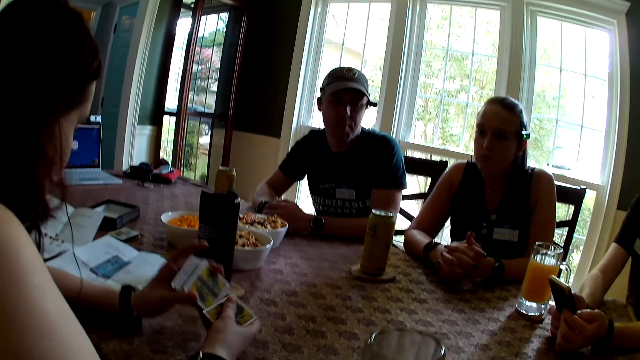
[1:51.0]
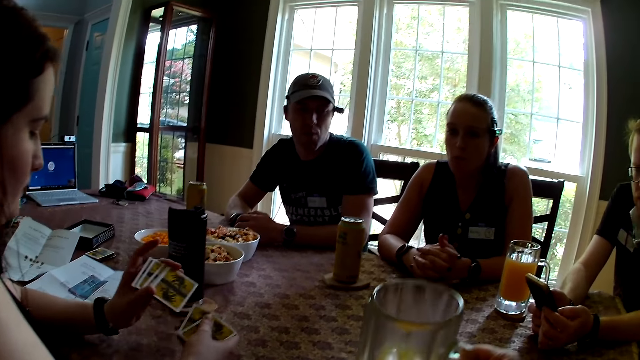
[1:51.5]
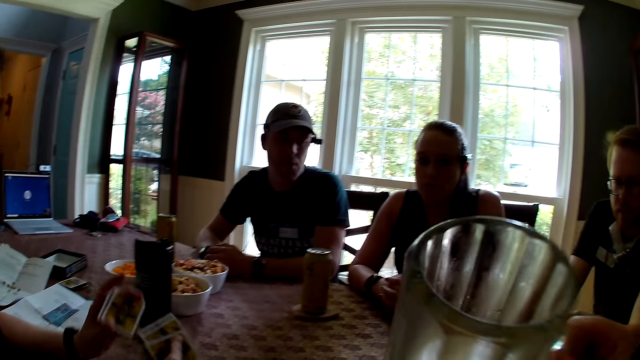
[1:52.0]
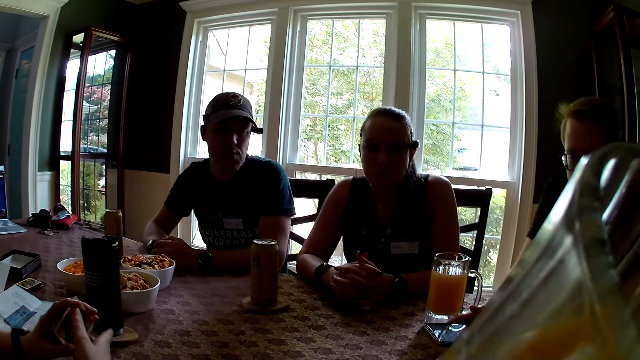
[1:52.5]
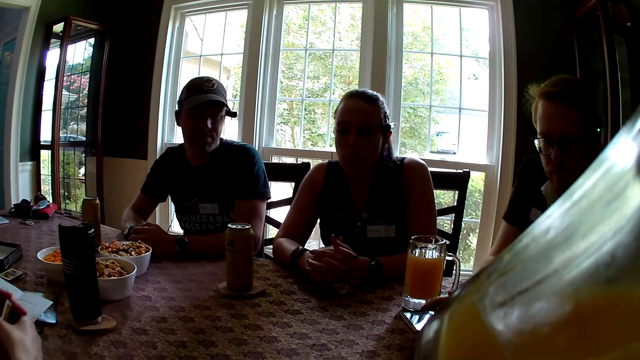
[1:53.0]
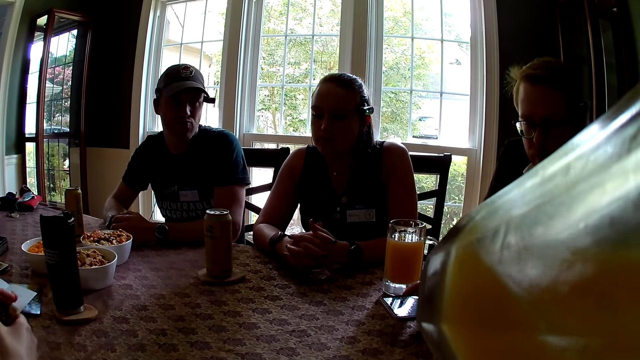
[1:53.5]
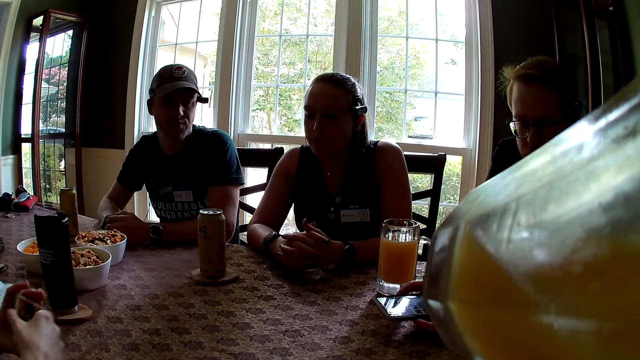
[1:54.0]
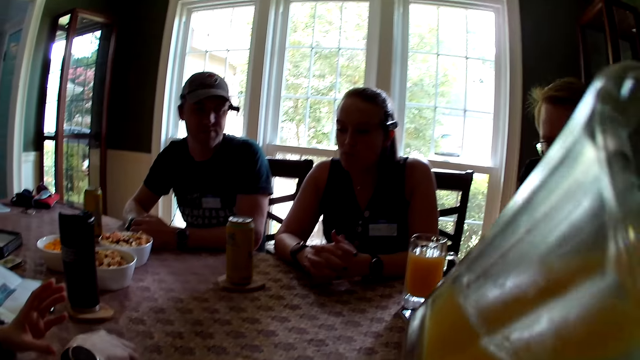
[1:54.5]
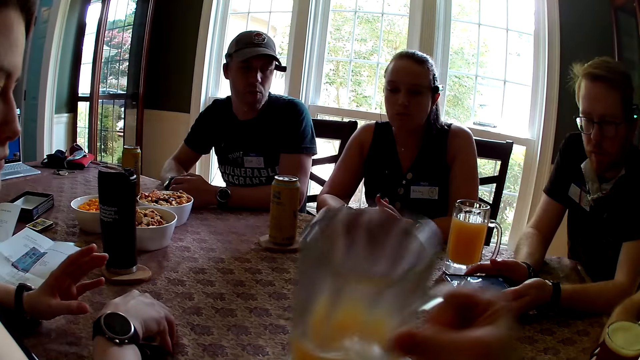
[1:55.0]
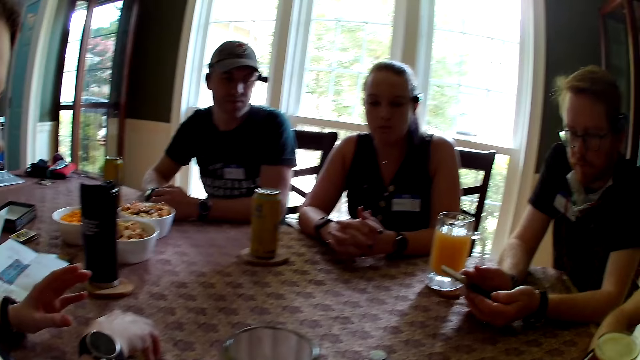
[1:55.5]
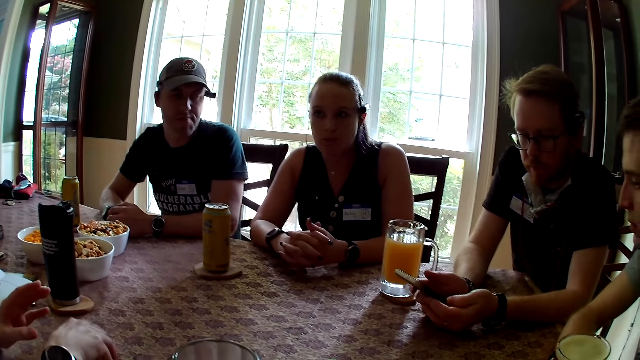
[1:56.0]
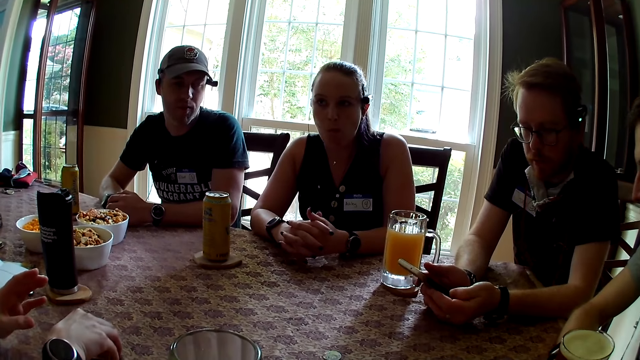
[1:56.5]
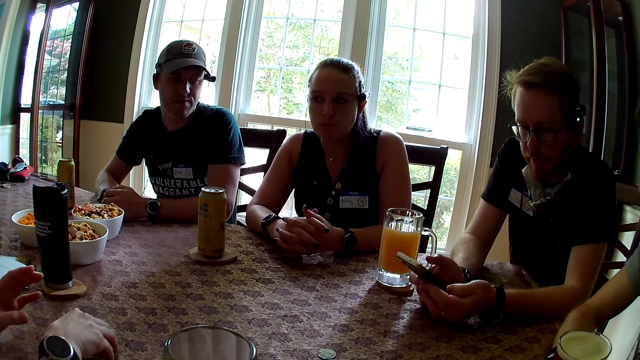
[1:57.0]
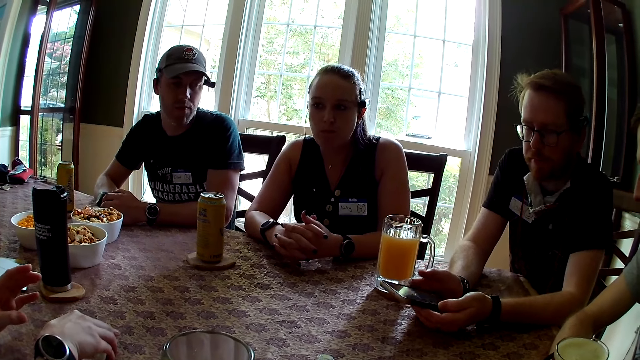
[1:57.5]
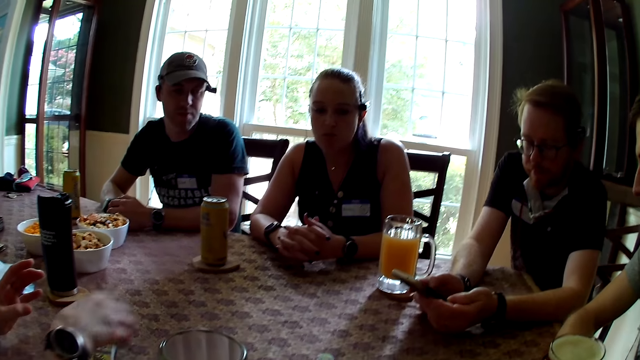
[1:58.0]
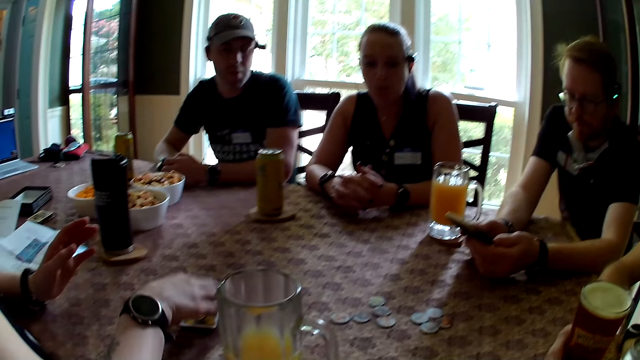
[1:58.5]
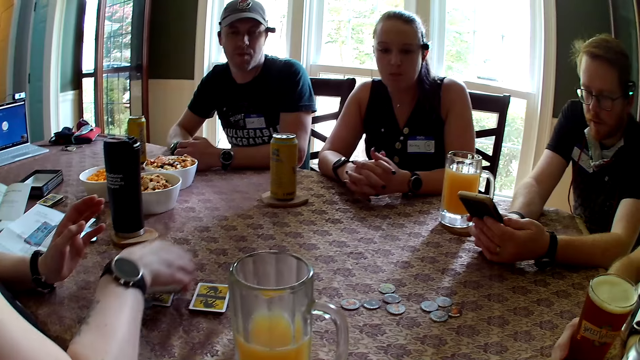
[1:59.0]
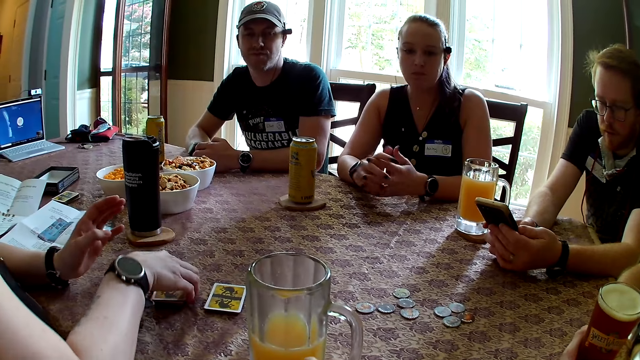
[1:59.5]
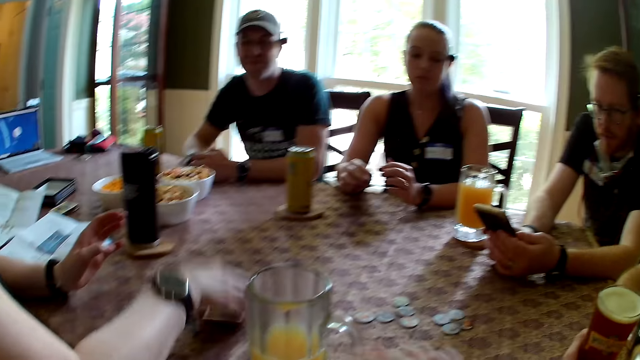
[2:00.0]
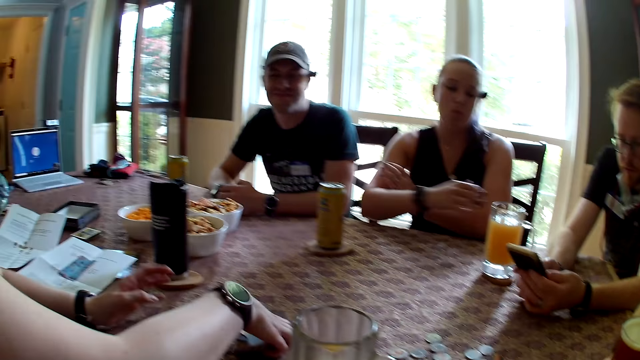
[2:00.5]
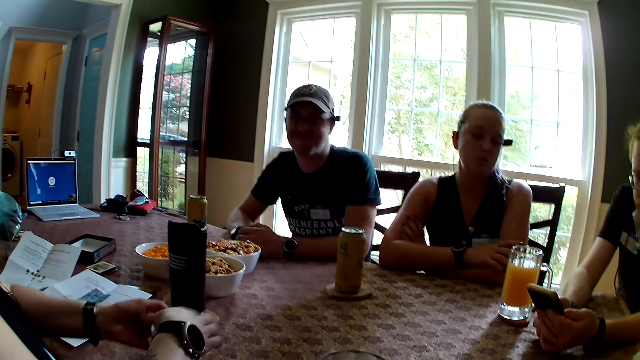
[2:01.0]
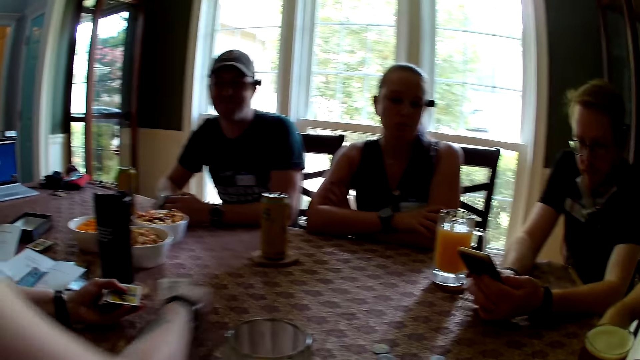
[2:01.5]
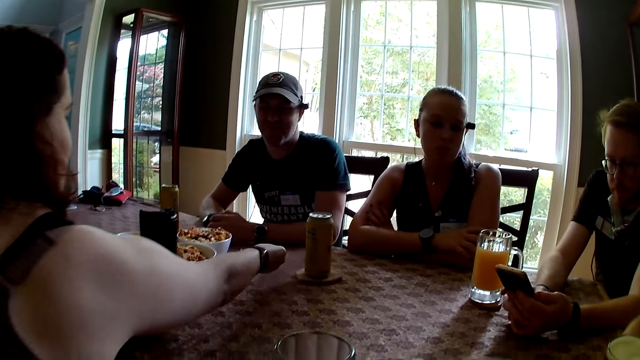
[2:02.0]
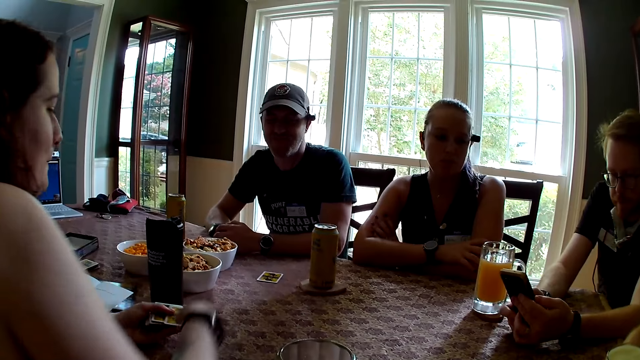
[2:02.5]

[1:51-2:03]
The camera wearer carries a cup of soda from the table with her right hand. She drinks from the cup of soda in her right hand. A woman drops a few cards in her right hand on the table. The camera wearer drops the cup of soda in her right hand on the table. A man presses the phone in his hands with his right hand. The woman drops the cards in her right hand on the table. The woman picks the cards from the table with her right hand repeatedly. Another woman folds her arms on the table. The first woman passes the cards in her right hand to her left hand, removes a card from her left hand with her right hand, and drops the card in her right hand on the table. The first woman arranges the cards on the table.

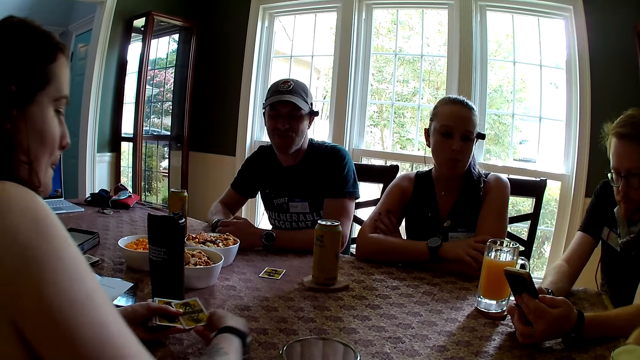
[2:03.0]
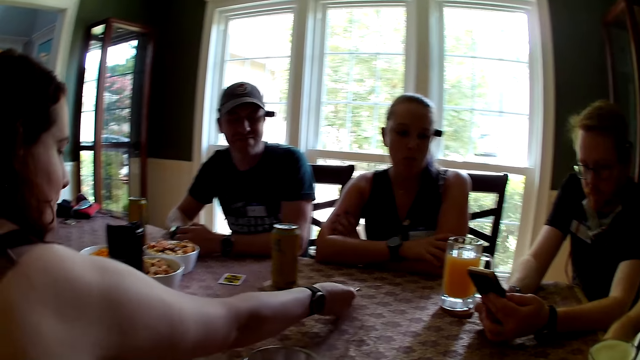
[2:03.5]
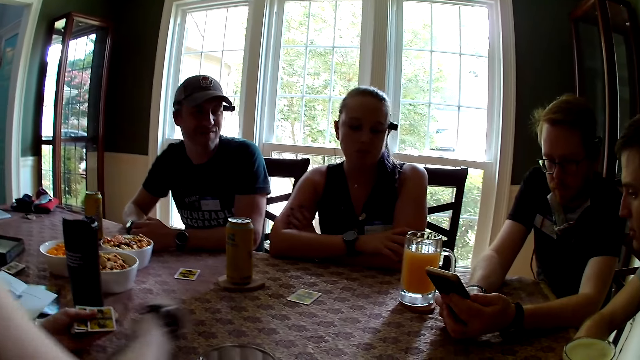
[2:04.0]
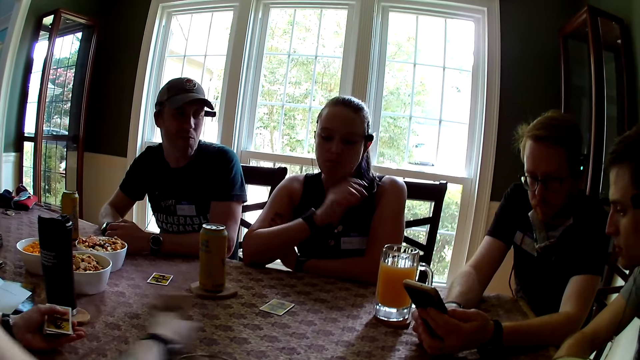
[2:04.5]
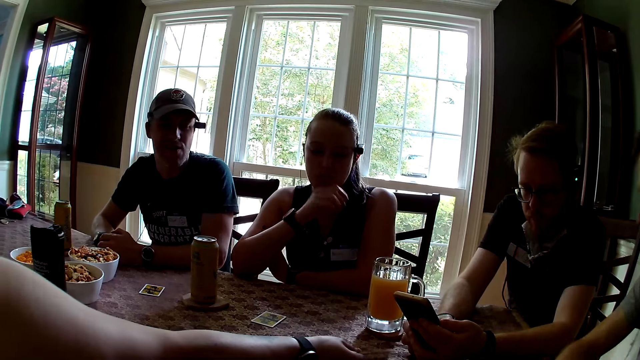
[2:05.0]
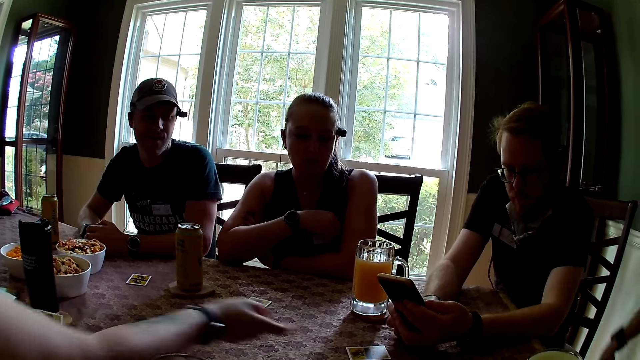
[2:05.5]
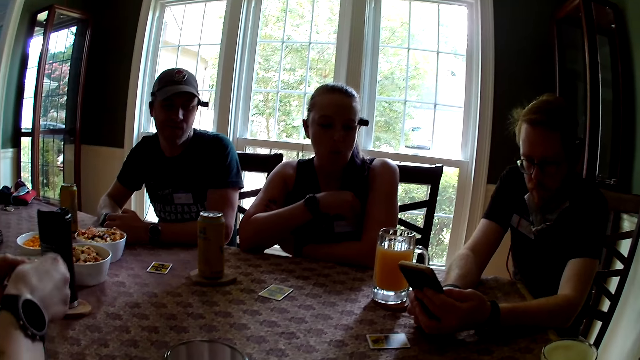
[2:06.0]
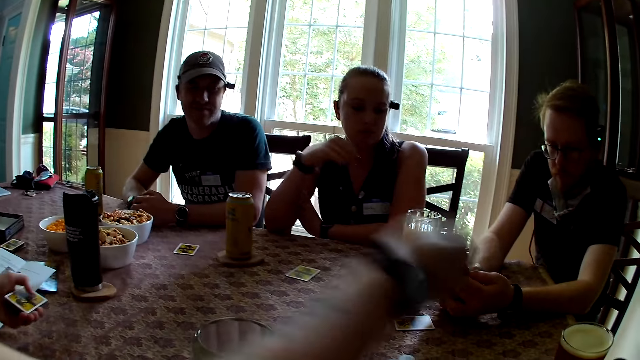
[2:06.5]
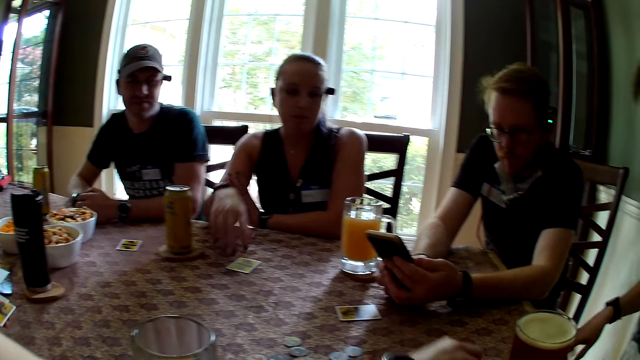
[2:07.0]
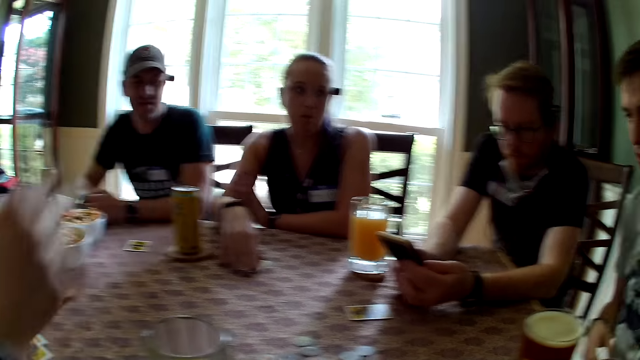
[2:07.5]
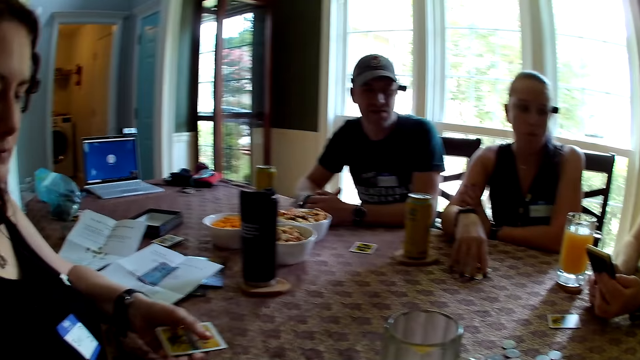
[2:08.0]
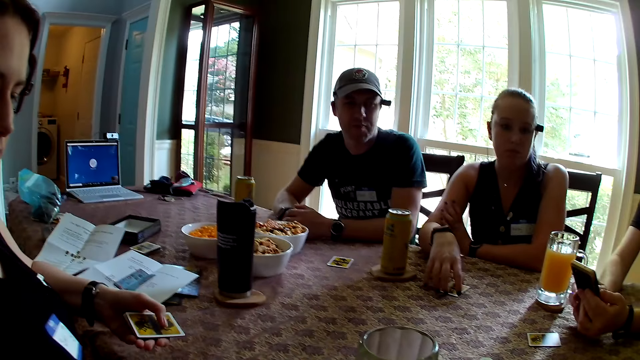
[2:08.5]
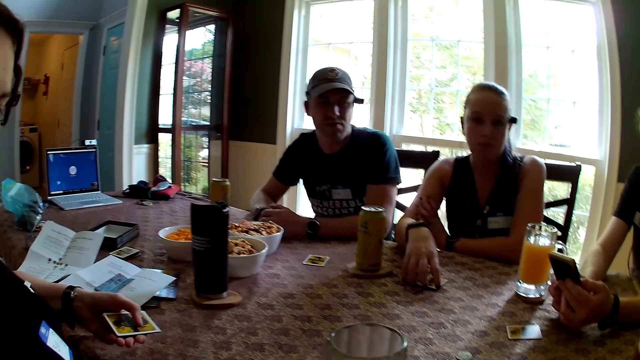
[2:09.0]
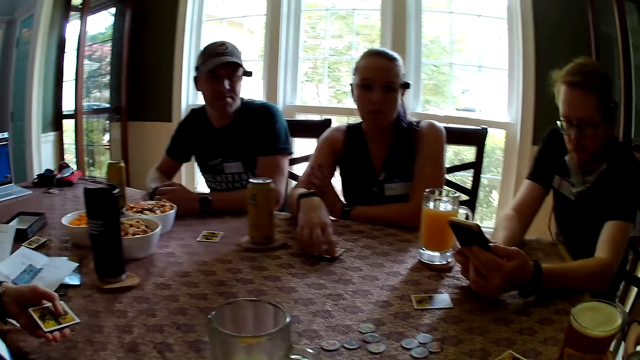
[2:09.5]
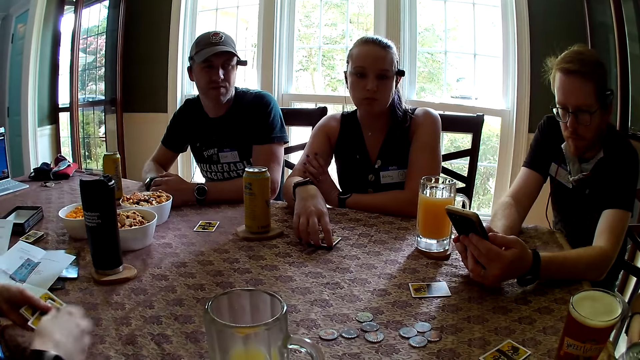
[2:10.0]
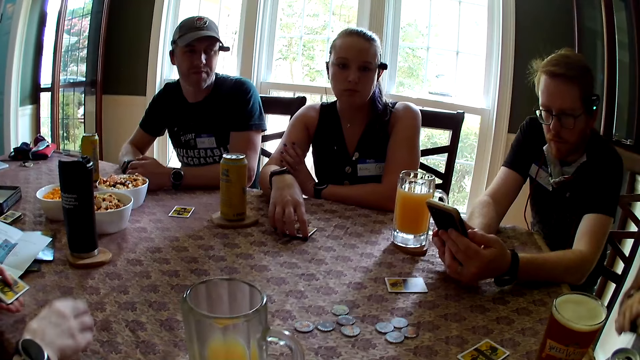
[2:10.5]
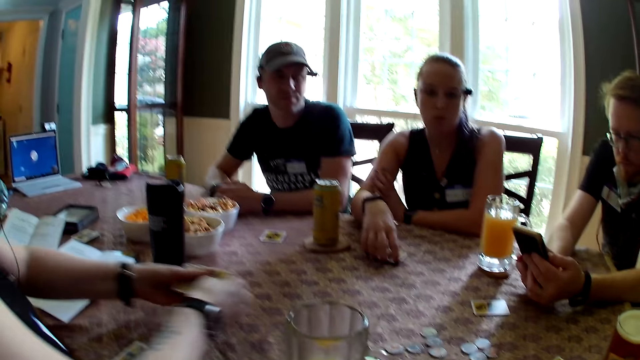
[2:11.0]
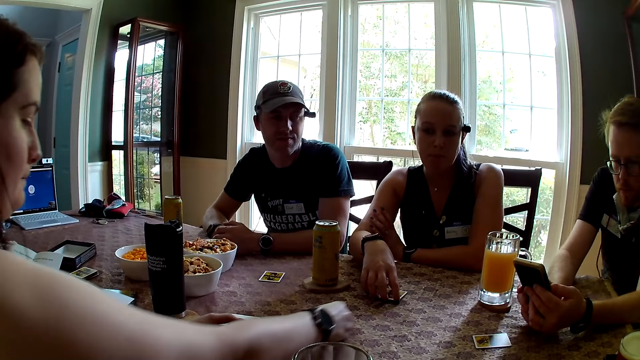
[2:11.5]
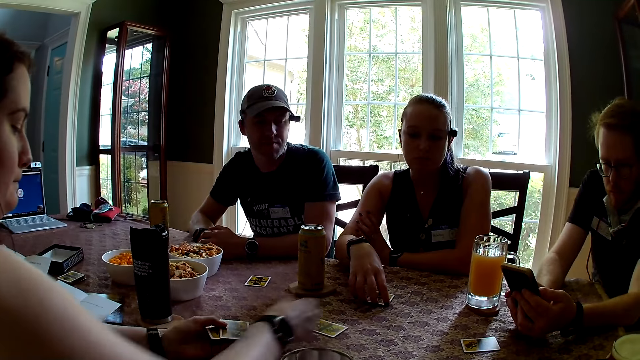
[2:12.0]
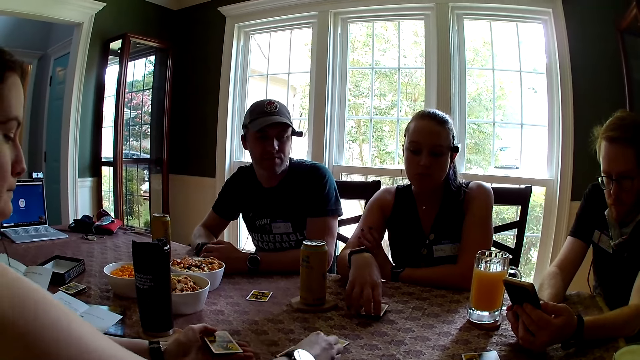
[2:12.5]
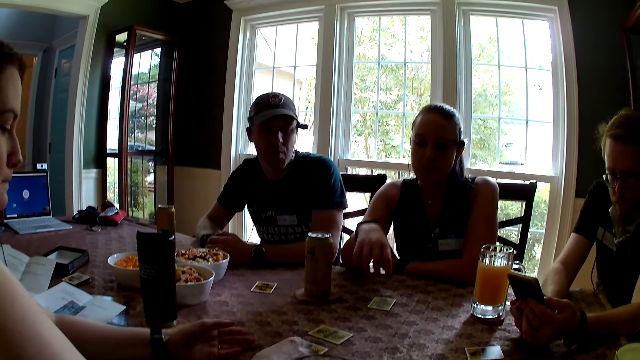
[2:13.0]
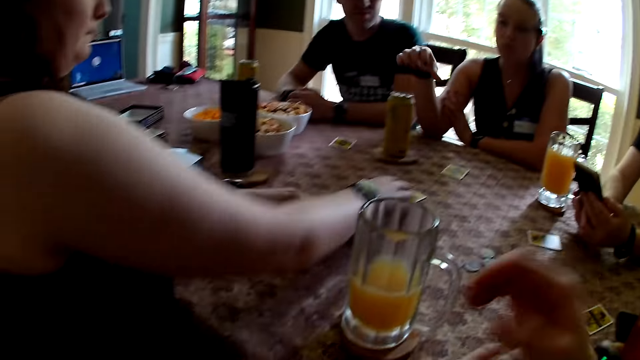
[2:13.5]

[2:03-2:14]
A woman removes a card from her left hand with her right hand and drops the card in her right hand on the table. The woman removes a card from her left hand with her right hand and drops the card in her right hand on the table. A man removes his right hand from the table. The woman removes a card from her left hand with her right hand and drops the card in her right hand on the table. Another woman places her right hand on a card on the table. The camera wearer converses with the first woman. The first woman removes a card from her left hand with her right hand and drops the card in her right hand on the table. The first woman removes a card from her left hand with her right hand and drops the card in her right hand on the table. The man presses a phone in his left hand with his right hand. The first woman removes a card from her left hand with her right hand and drops the card in her right hand on the table. The first woman removes a card from her left hand with her right hand. The other woman adjusts the card on the table with her right hand. The first woman drops the card in her right hand on the table. The camera wearer converses with the first woman. The first woman removes a card from her left hand with her right hand and drops the card in her right hand on the table.
